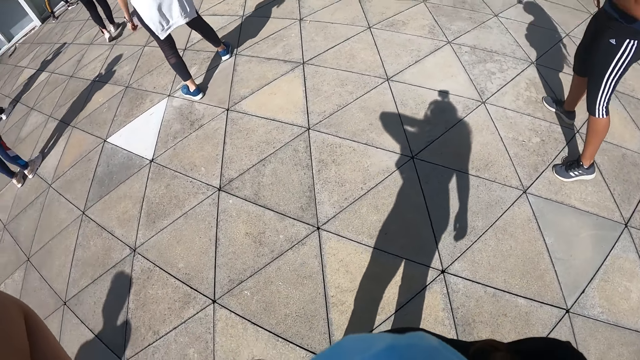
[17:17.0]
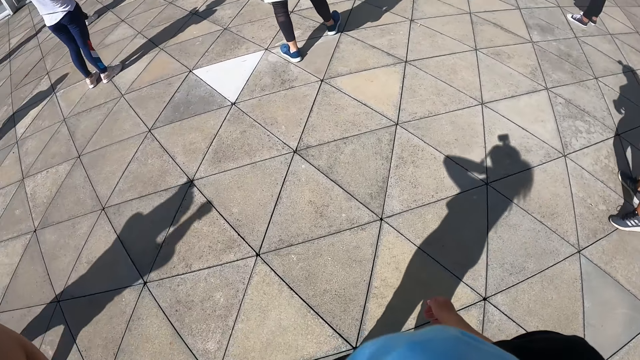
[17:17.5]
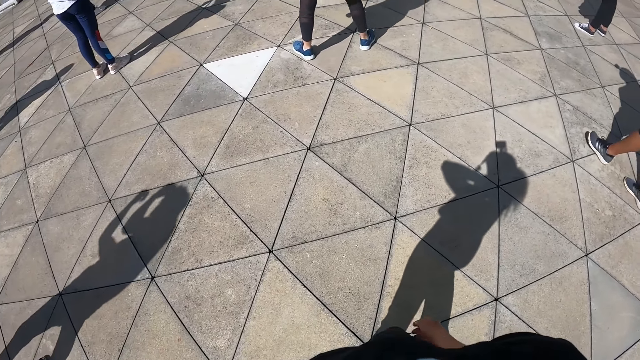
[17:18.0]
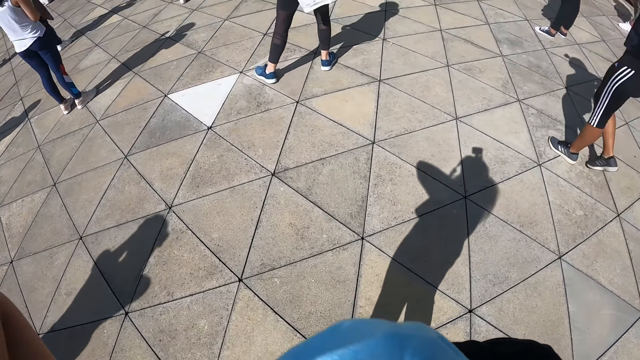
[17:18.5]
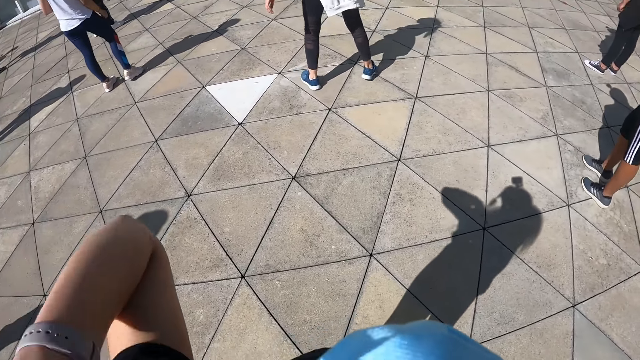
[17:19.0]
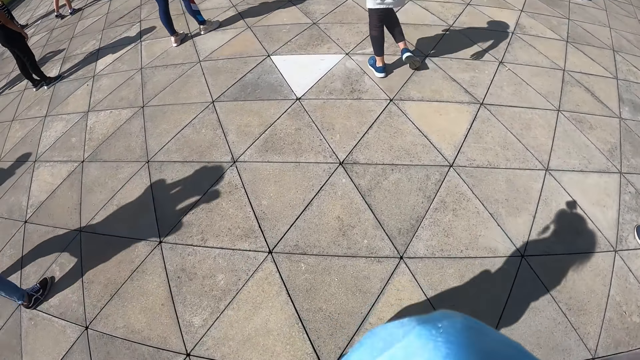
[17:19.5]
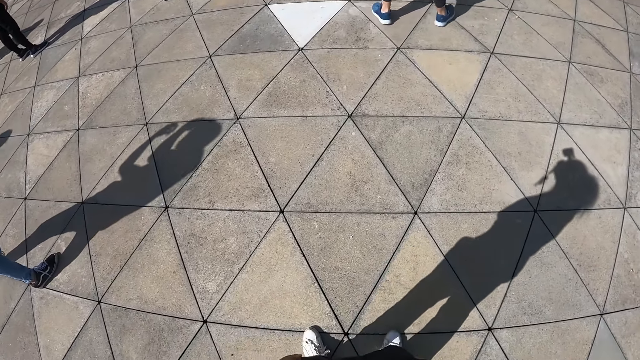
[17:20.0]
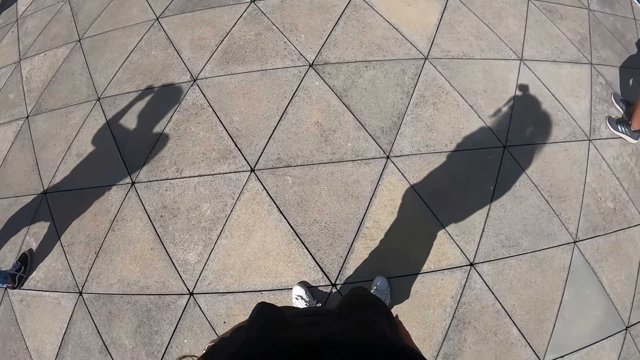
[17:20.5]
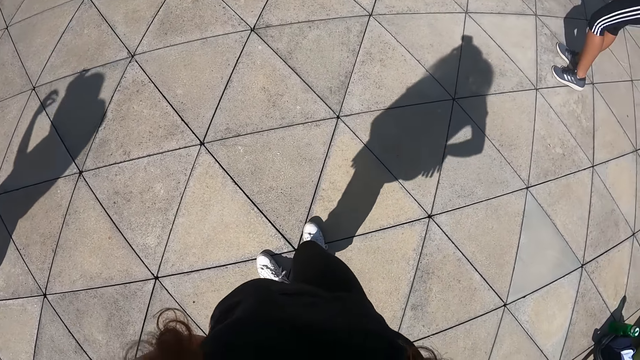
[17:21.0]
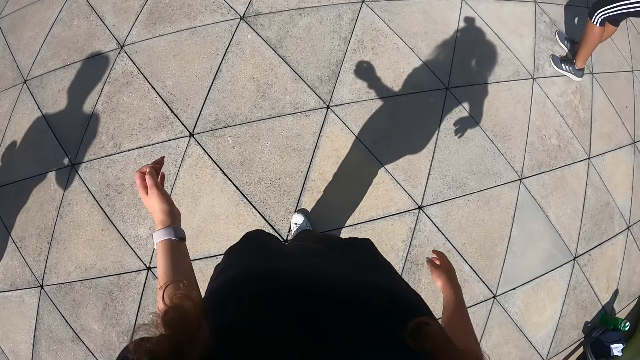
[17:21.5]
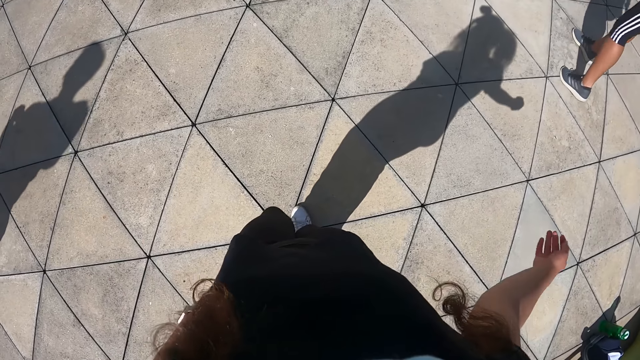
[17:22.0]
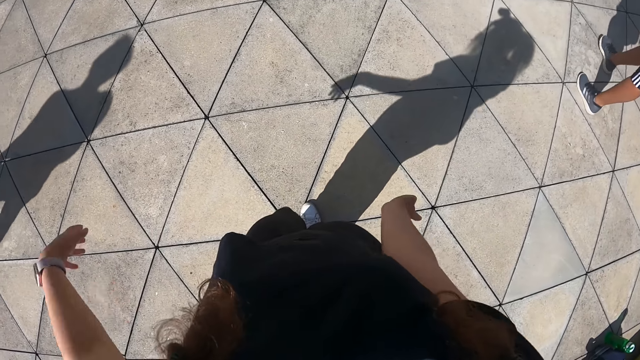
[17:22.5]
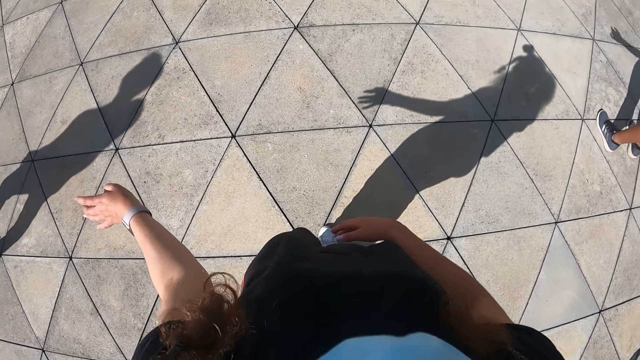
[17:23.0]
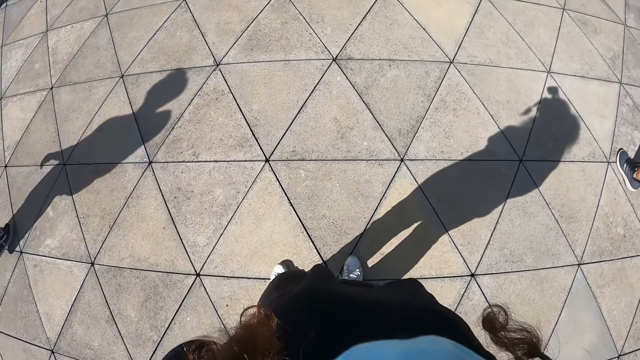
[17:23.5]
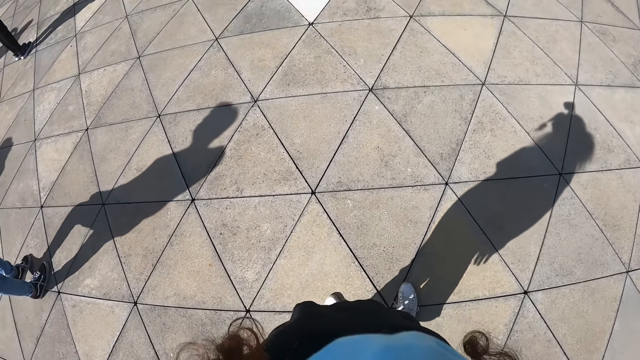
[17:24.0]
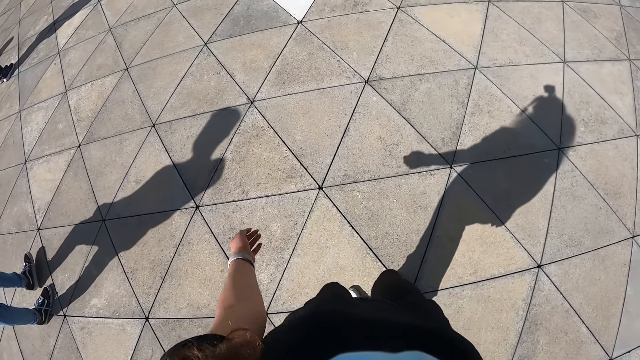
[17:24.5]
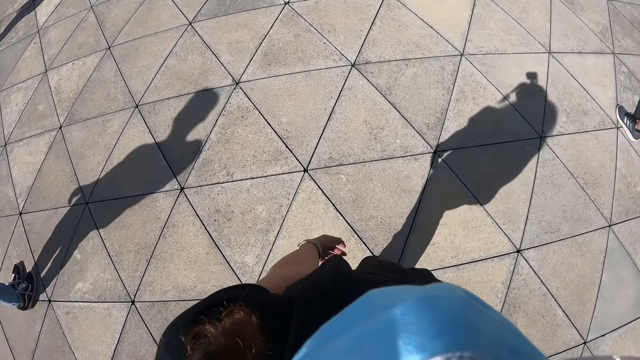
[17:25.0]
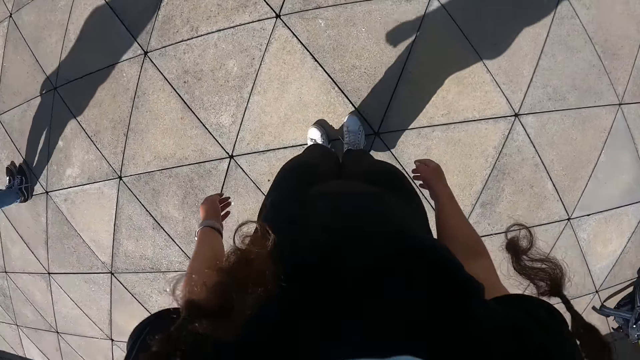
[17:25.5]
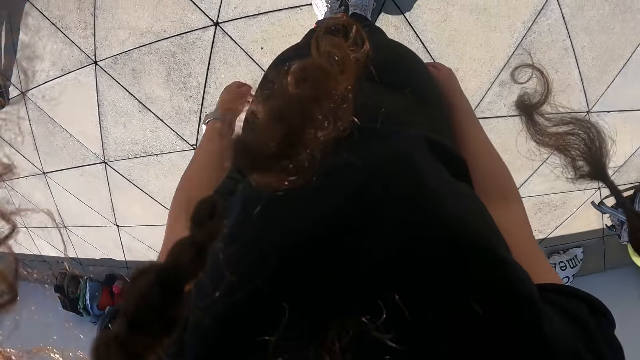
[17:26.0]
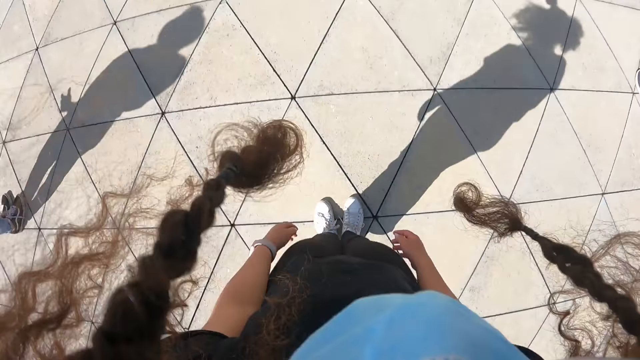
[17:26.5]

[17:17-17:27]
The camera wearer dances.

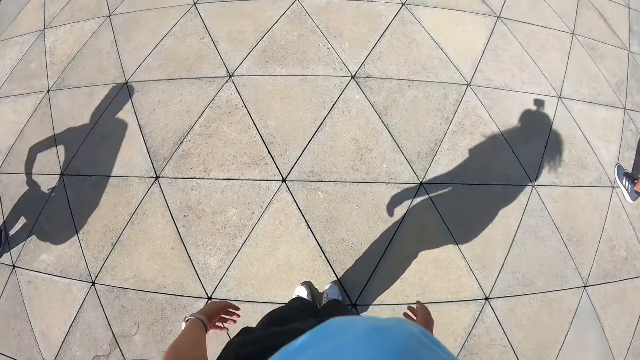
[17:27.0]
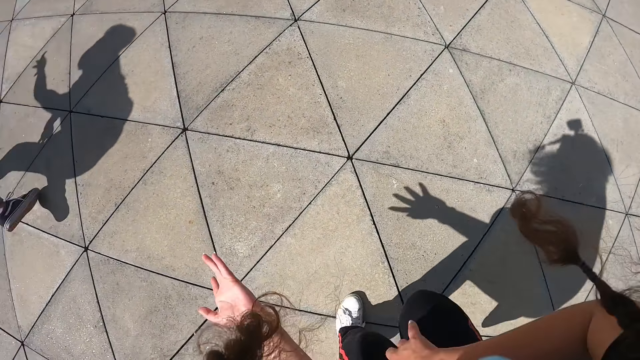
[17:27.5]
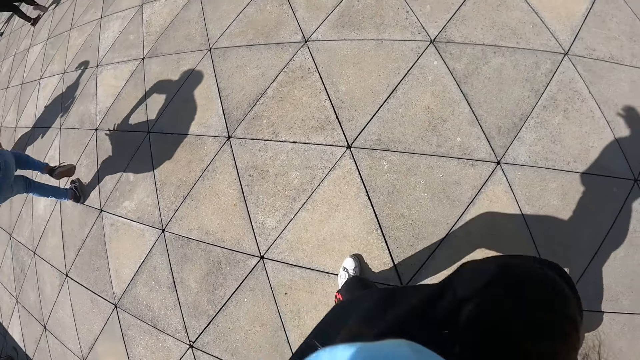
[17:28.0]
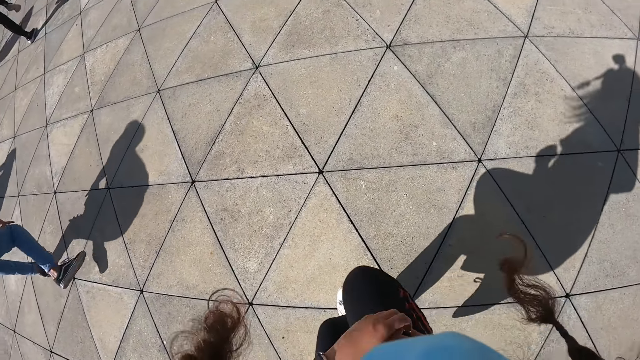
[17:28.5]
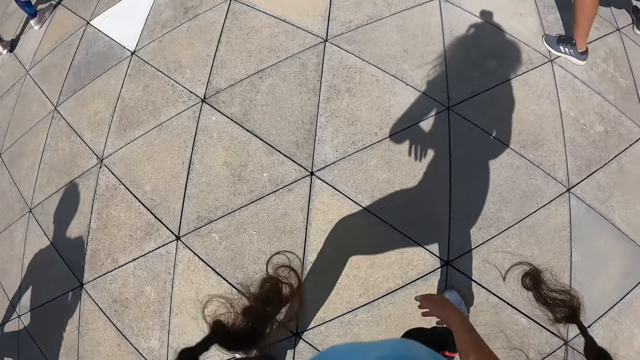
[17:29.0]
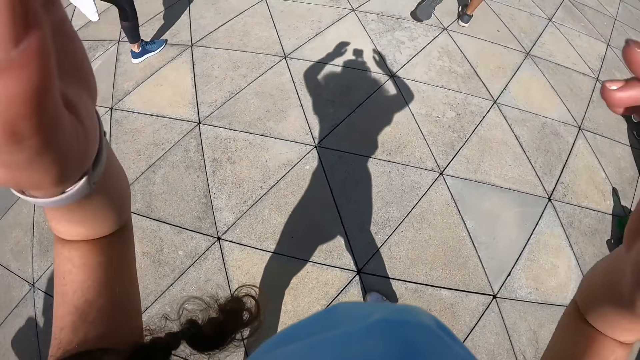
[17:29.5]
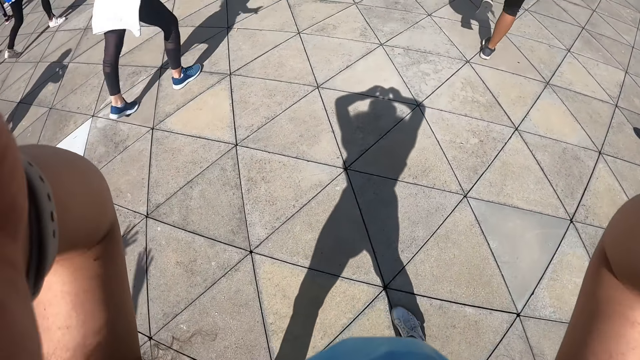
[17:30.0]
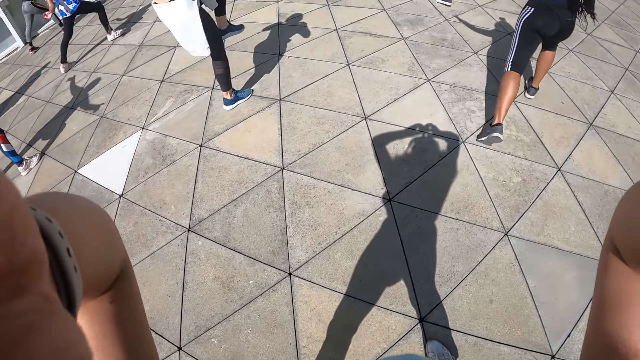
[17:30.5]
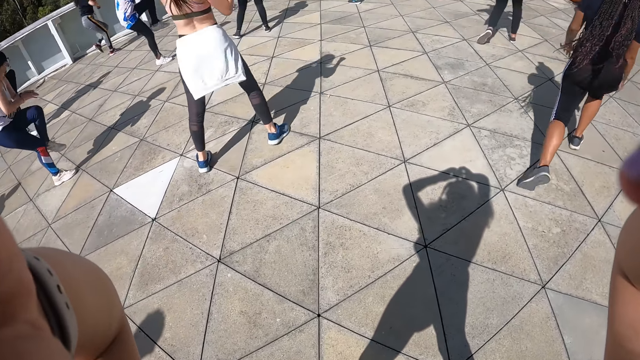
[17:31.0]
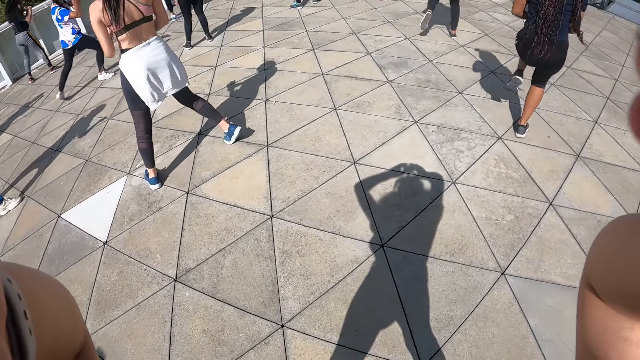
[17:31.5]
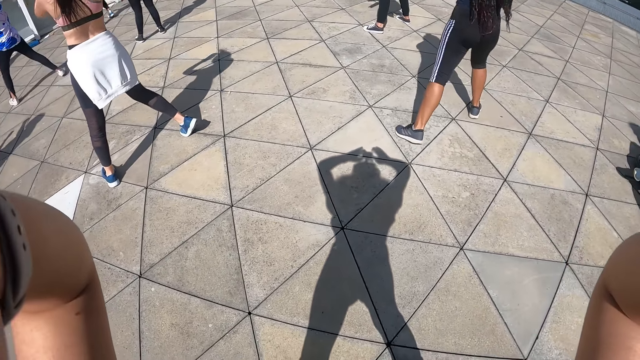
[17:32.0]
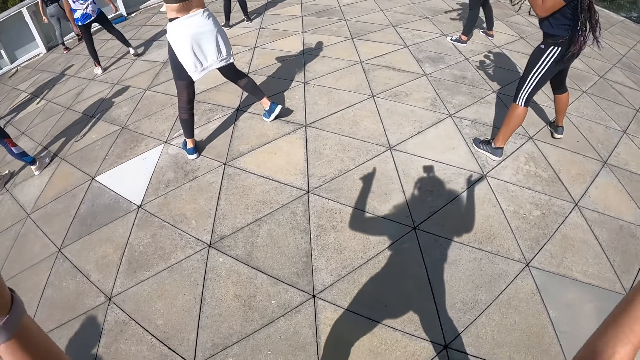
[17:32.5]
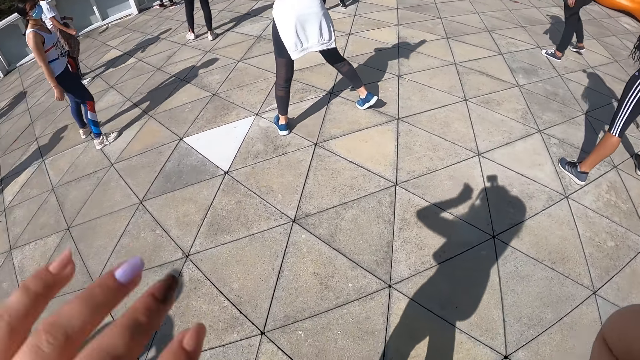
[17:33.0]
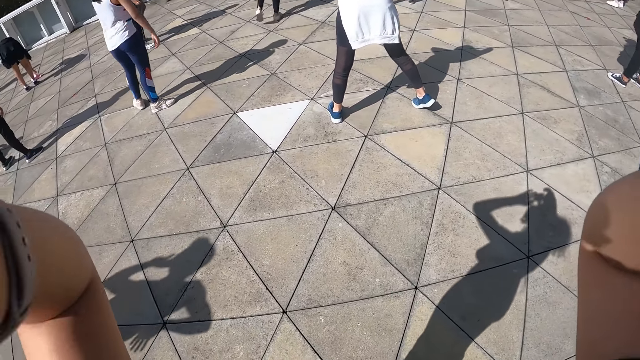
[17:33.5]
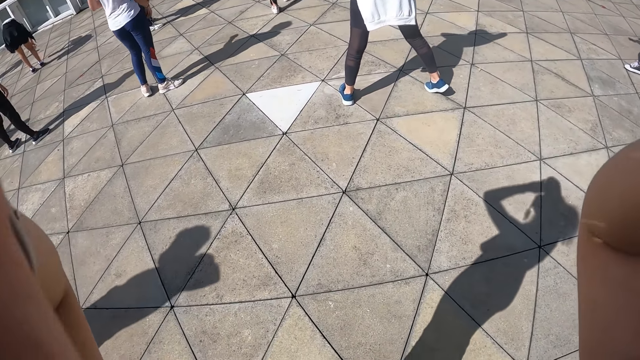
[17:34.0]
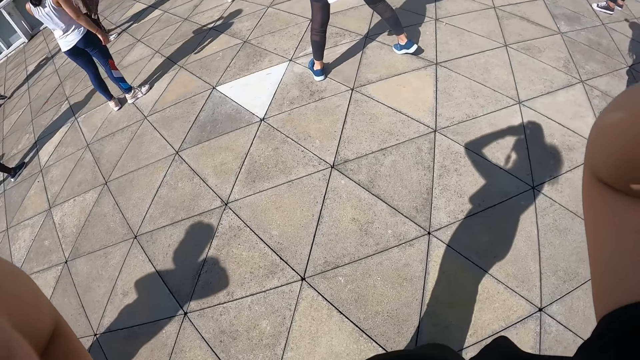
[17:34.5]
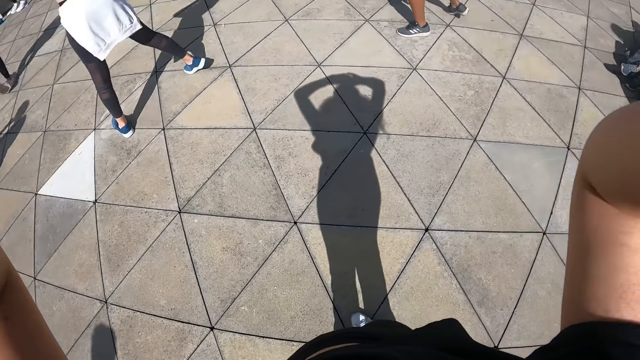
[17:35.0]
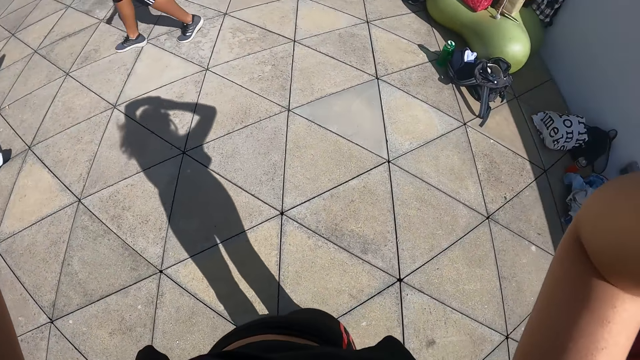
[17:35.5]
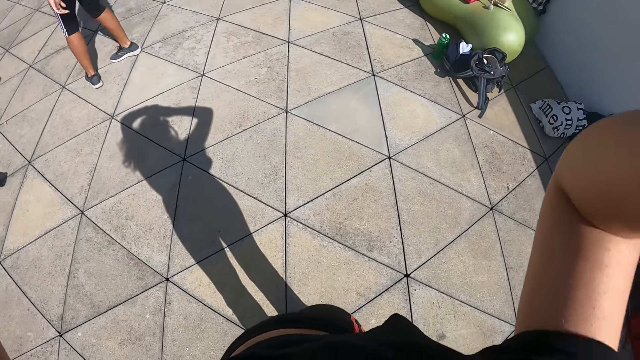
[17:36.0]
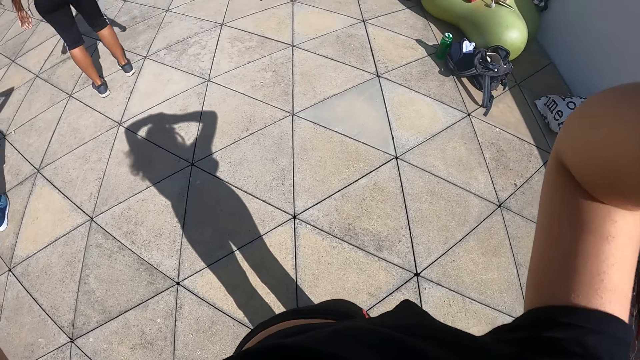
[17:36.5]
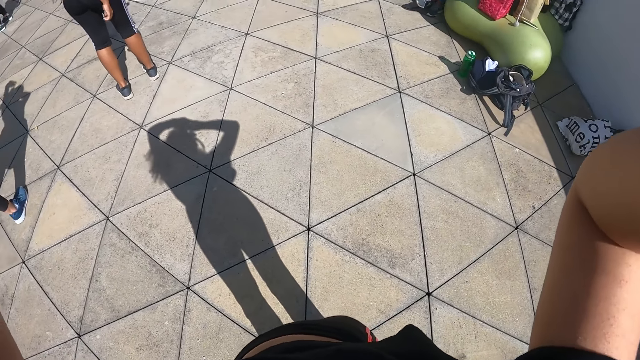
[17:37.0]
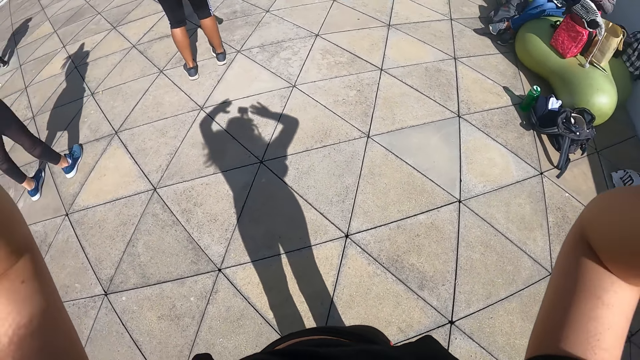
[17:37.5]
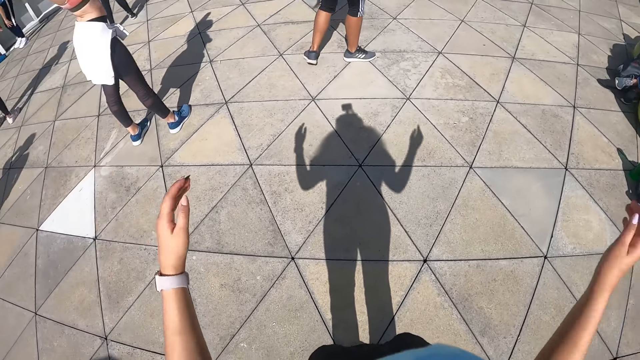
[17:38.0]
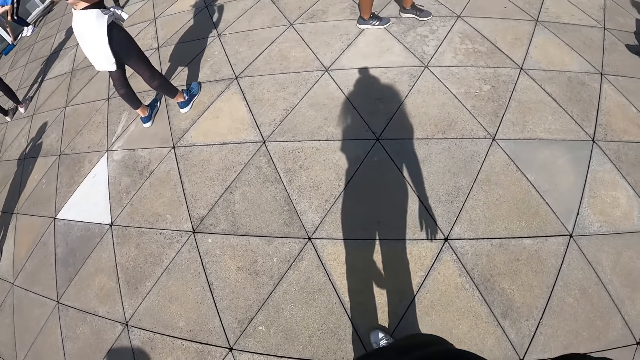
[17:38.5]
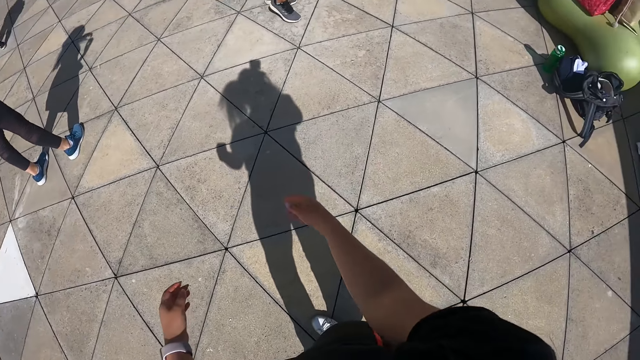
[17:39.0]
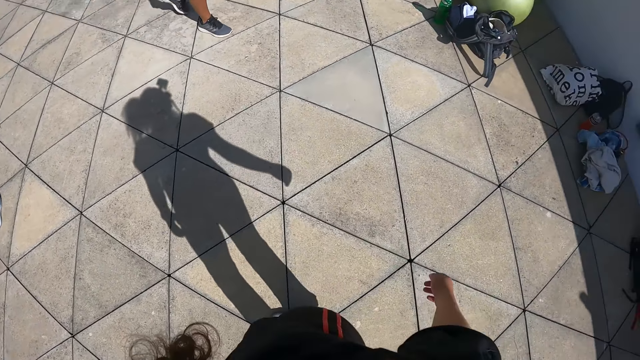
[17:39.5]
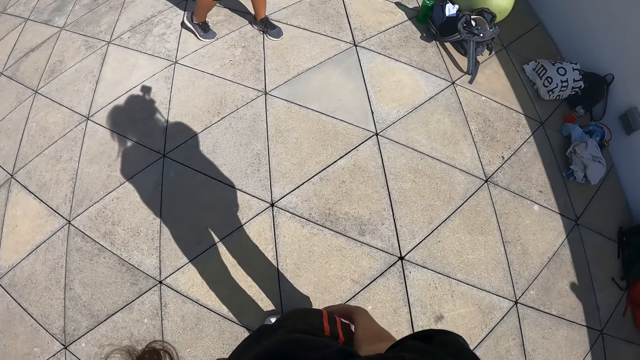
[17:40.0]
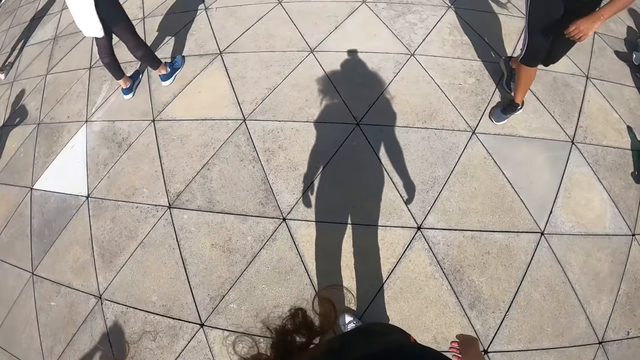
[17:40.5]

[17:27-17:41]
The camera wearer touches her head with both hands. She touches her camera. A woman dances. Another woman dances. Another woman dances. Another woman dances. Another woman dances.
